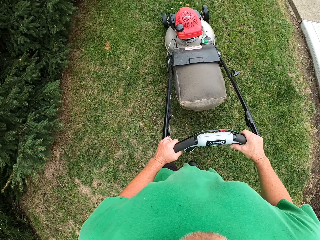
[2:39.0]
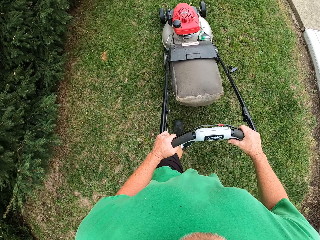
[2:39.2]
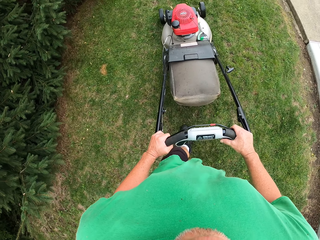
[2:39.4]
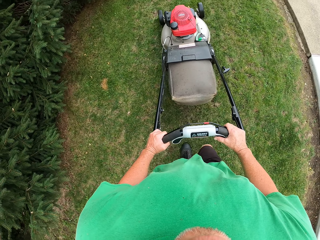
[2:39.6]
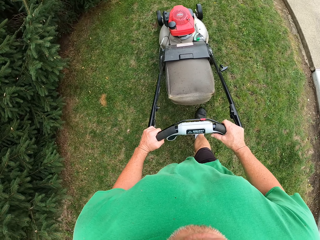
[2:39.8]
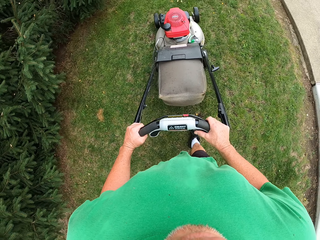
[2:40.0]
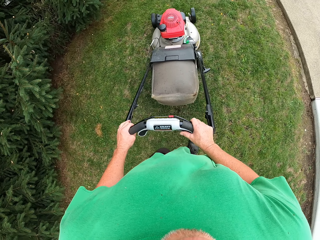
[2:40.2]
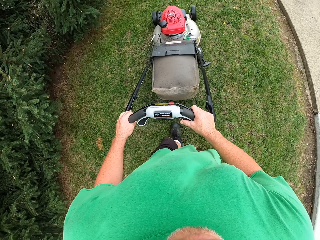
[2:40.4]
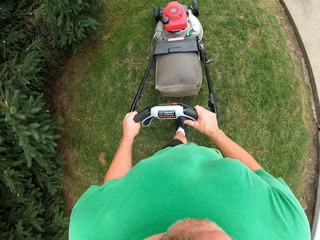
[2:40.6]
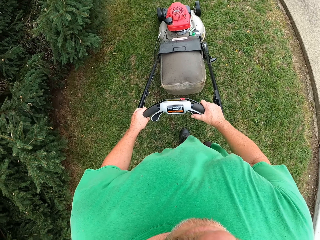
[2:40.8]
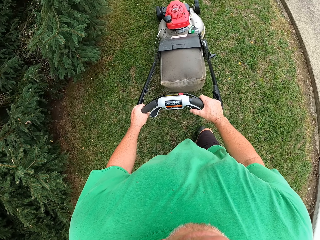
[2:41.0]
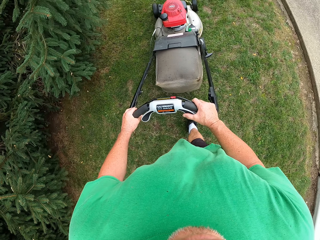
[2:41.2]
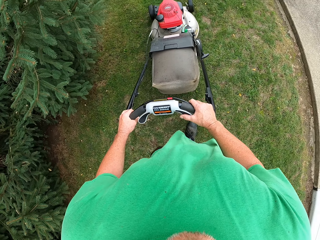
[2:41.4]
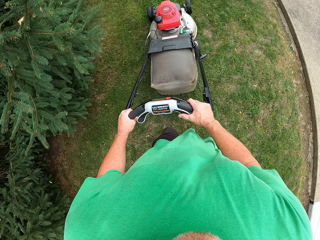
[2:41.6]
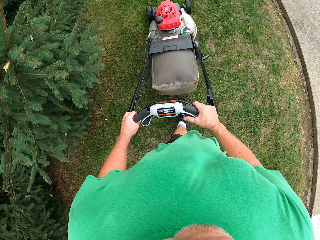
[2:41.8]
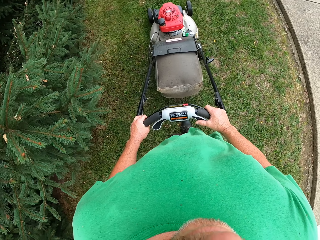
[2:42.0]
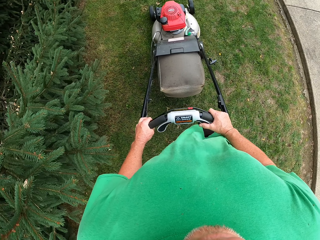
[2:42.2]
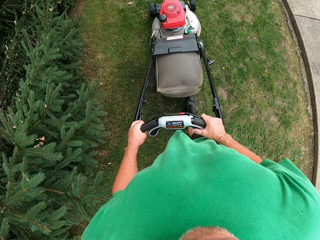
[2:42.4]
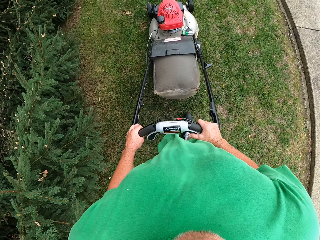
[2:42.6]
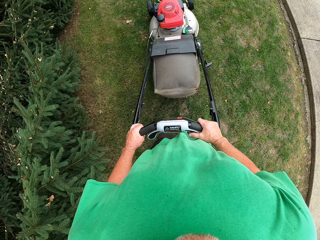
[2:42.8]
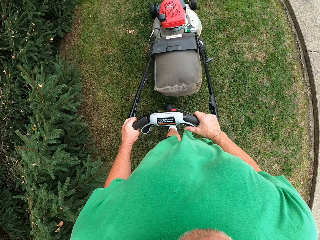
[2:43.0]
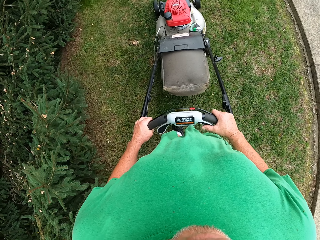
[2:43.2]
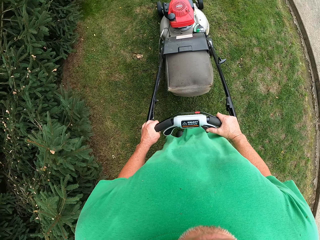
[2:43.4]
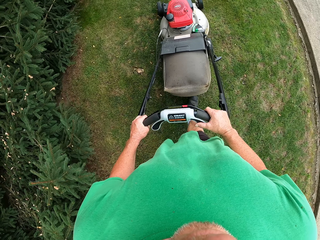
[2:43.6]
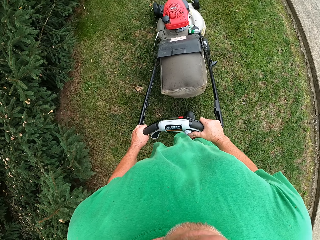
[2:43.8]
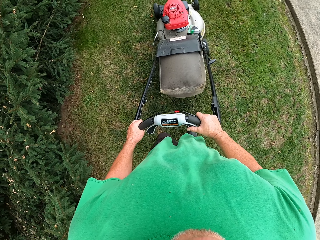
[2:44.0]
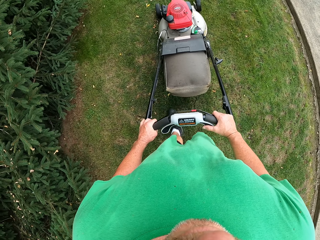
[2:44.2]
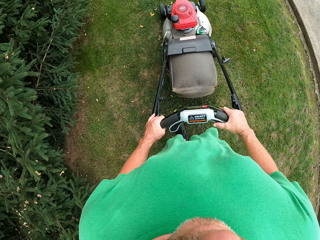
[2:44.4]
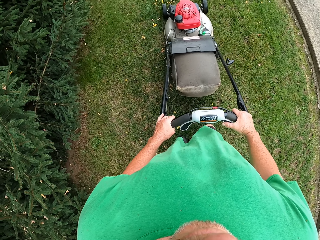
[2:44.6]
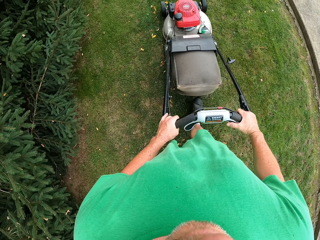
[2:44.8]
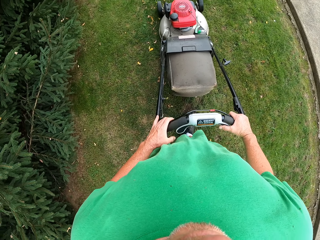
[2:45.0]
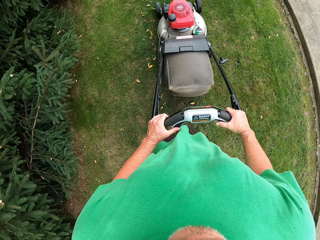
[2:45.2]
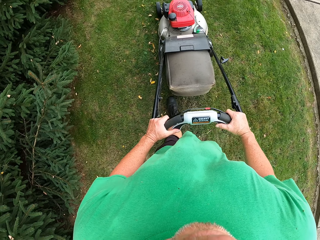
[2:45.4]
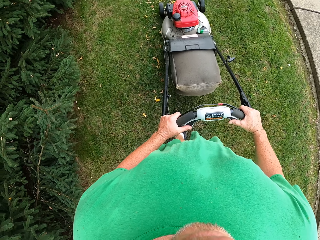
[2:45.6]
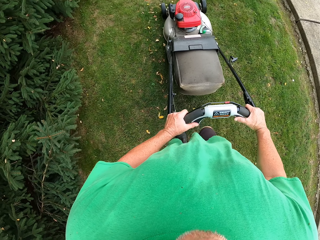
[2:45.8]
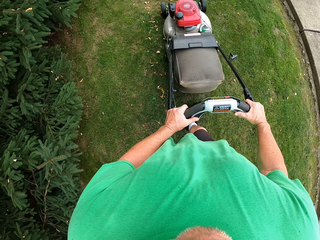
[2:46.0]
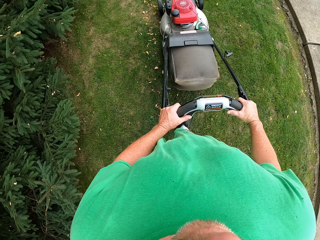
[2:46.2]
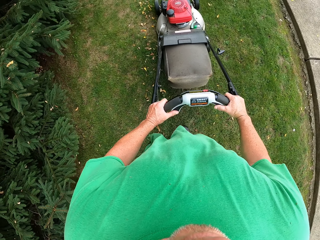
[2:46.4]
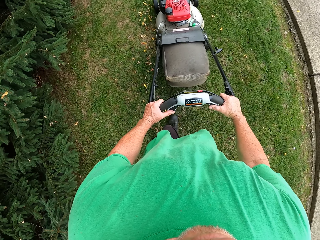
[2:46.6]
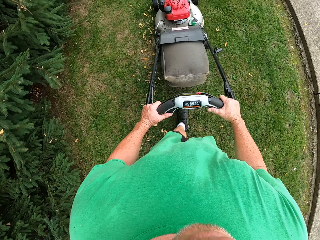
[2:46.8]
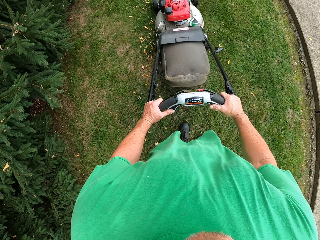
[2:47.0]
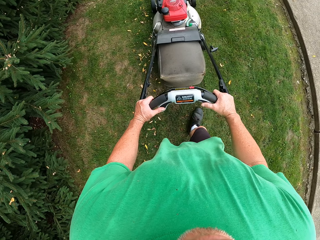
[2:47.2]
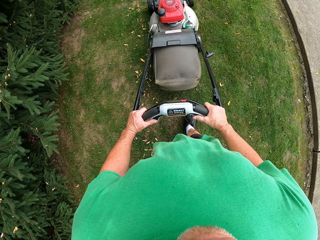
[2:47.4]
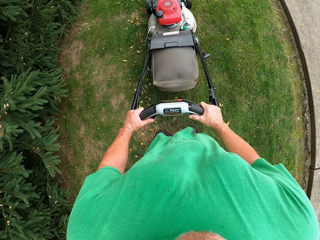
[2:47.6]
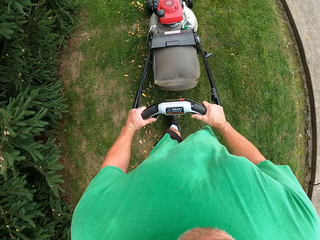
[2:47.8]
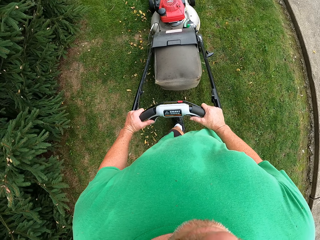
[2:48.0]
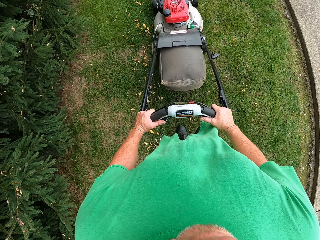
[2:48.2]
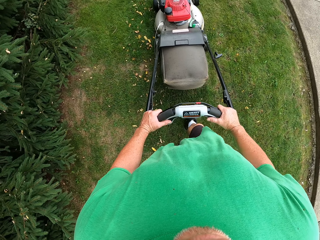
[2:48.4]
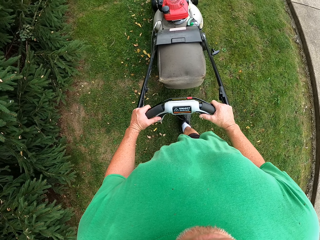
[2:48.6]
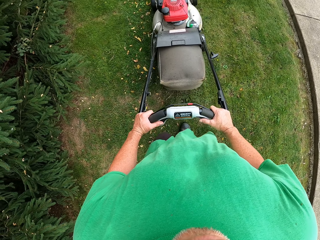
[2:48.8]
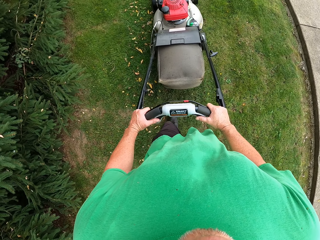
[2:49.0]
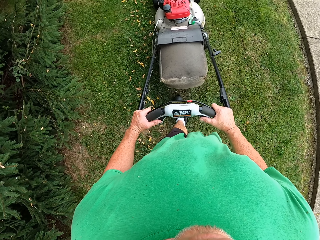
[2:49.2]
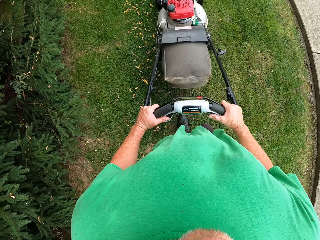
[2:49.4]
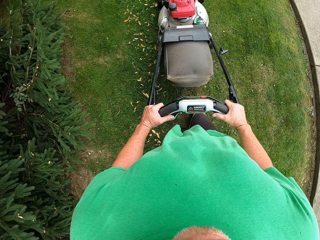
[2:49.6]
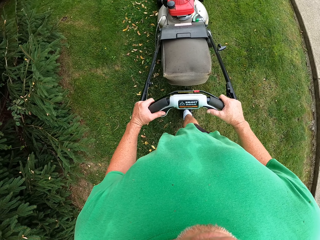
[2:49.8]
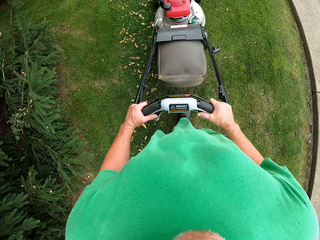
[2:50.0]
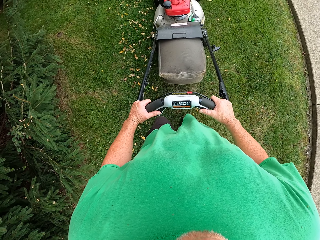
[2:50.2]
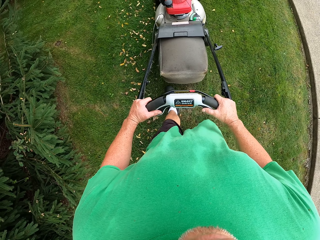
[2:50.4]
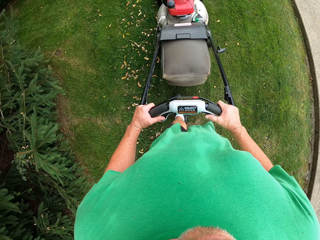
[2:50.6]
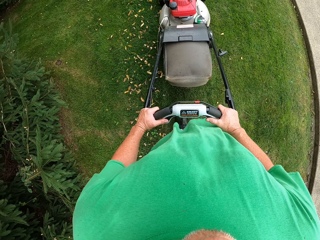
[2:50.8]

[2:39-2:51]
The camera wearer moves the lawn mower forward on grass.

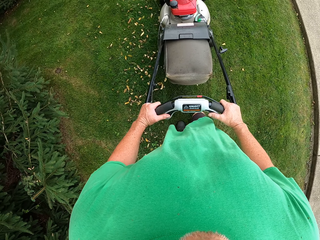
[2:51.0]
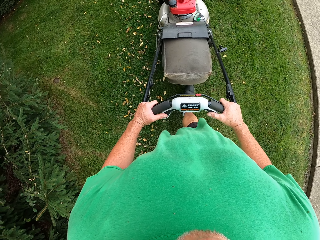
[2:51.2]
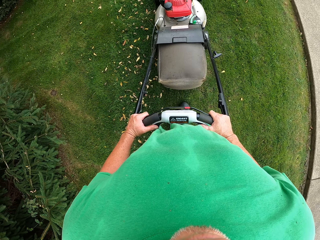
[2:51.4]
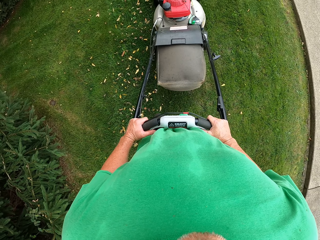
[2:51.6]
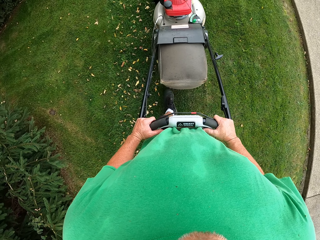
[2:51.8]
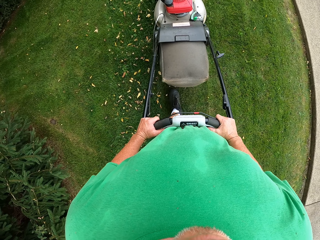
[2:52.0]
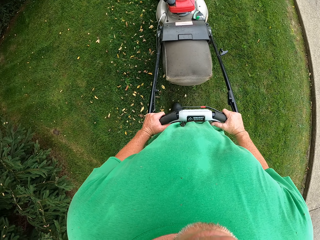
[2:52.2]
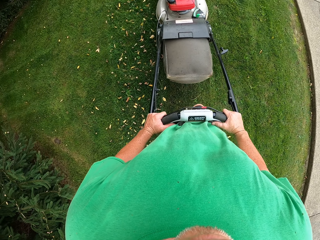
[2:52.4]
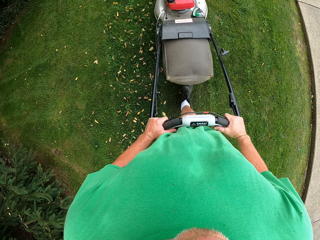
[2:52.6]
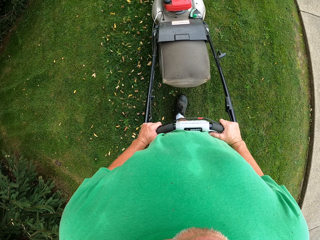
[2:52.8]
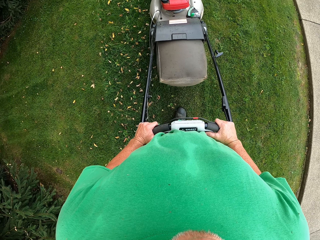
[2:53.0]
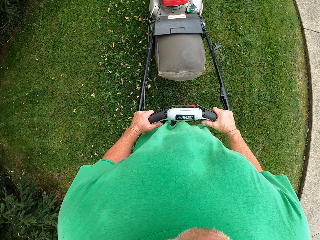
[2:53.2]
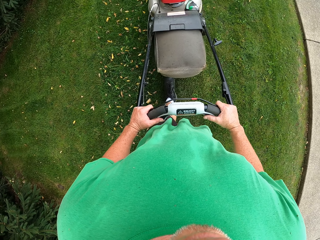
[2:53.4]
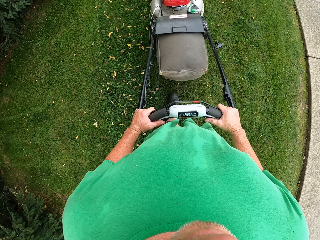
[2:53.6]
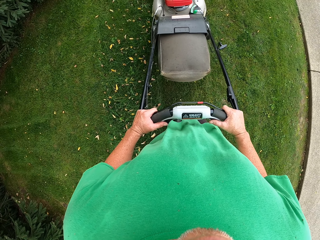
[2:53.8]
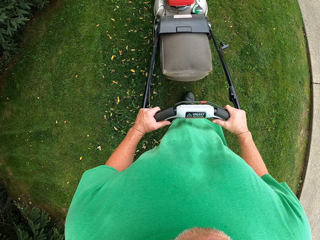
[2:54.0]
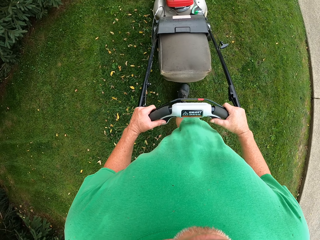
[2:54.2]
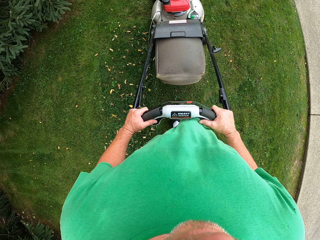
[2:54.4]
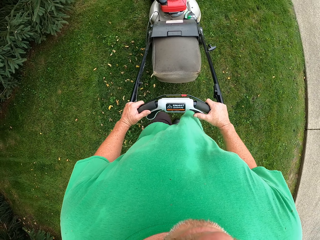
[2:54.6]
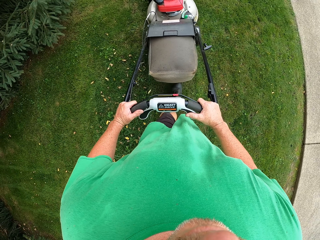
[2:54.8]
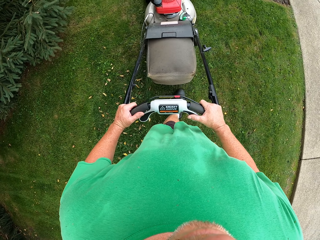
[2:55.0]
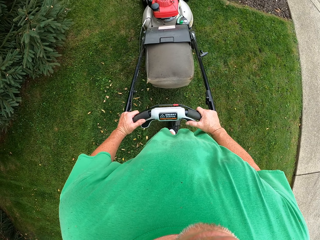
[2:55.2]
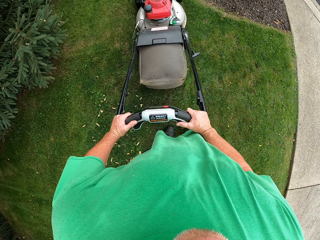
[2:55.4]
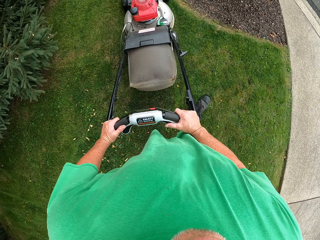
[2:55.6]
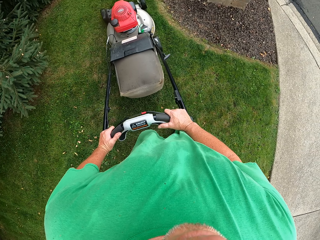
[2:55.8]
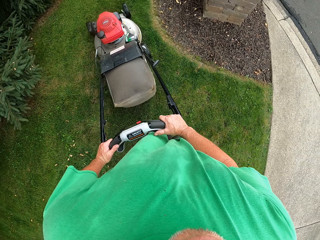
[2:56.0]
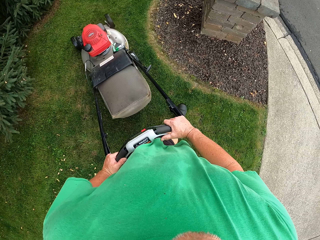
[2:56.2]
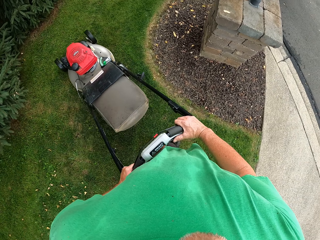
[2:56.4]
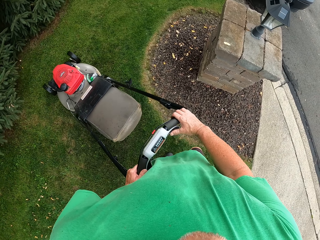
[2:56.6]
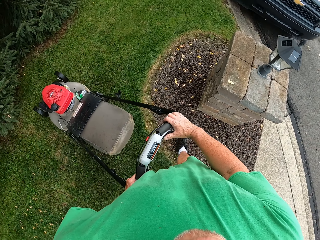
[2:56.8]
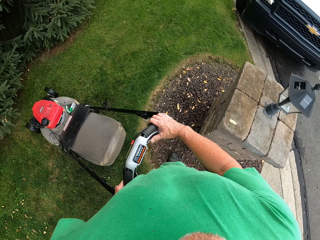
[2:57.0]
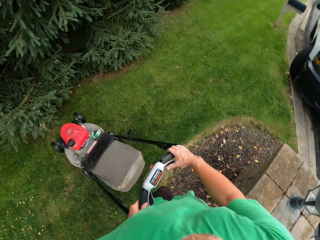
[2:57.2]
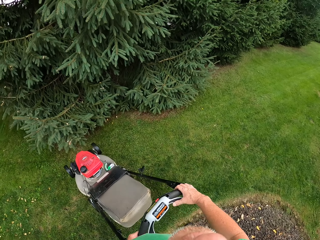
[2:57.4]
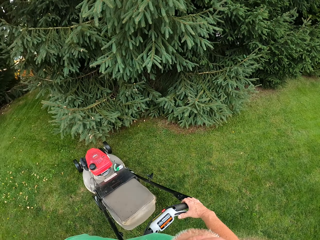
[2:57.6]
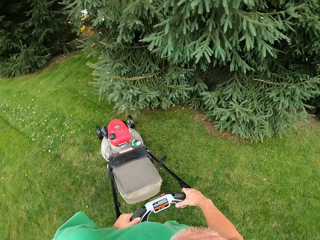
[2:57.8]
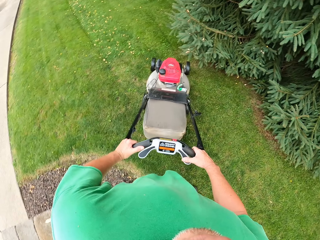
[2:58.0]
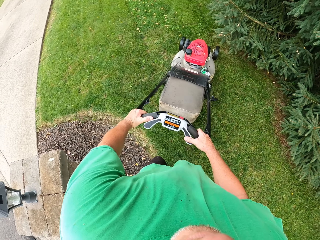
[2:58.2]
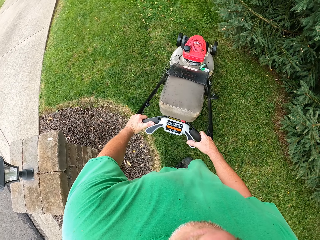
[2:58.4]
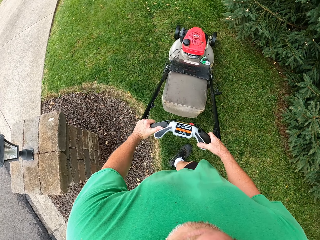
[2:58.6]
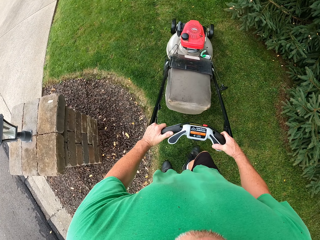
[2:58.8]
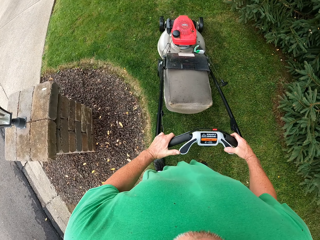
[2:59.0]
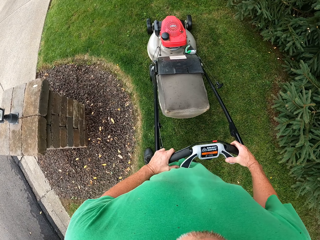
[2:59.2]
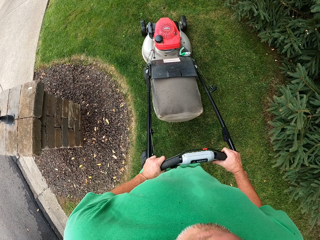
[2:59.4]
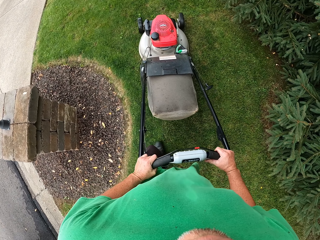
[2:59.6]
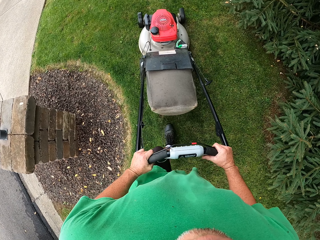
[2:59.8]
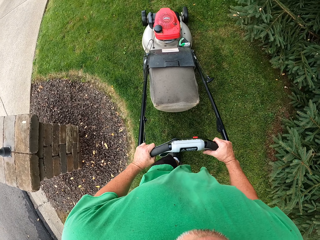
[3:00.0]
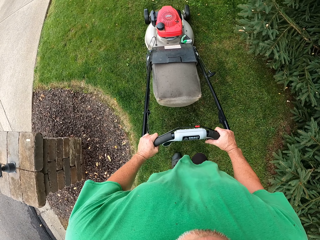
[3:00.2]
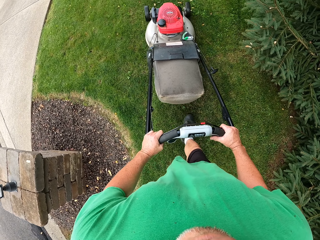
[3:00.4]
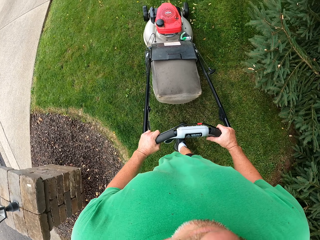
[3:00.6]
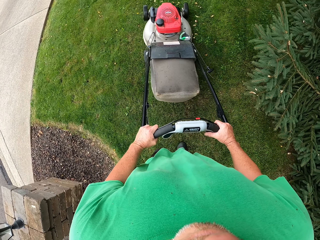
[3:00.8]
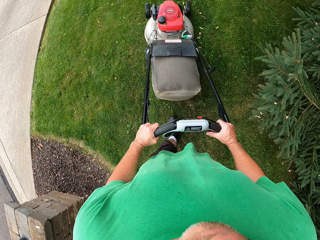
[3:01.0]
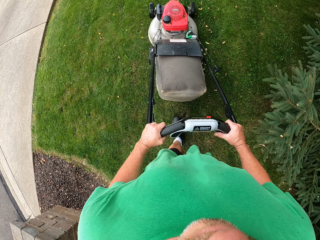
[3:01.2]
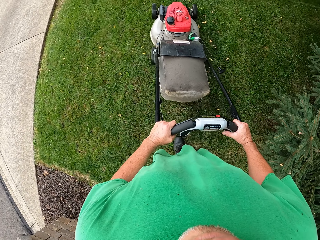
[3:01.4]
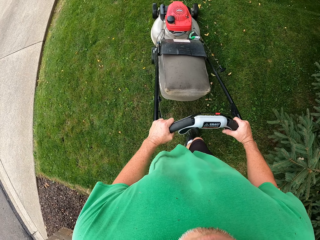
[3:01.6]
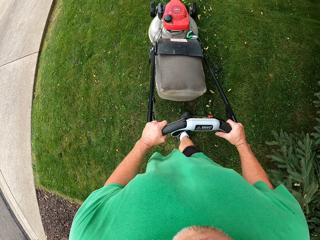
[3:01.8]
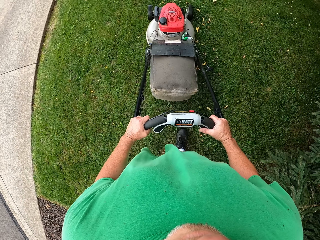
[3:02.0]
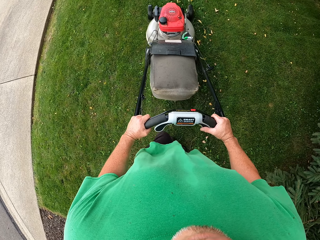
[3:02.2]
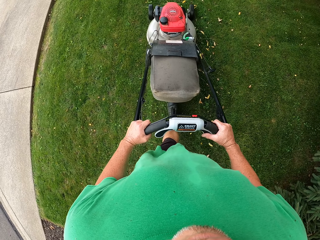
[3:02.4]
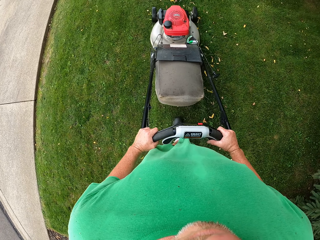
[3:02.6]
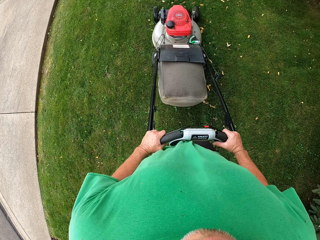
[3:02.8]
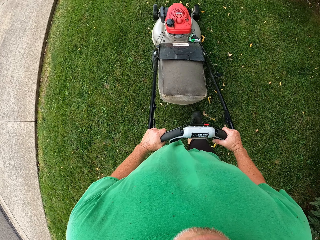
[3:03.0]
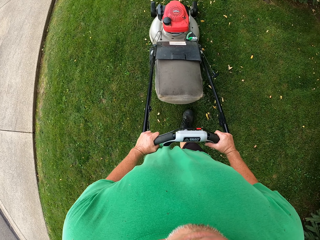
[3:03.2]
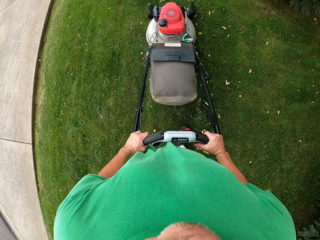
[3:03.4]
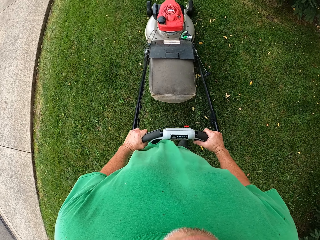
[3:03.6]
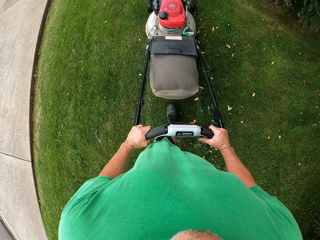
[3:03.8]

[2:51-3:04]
The camera wearer makes a U turn with the lawn mower. They reverse the lawn mower machine on grass. They move the lawn mower forward on grass.
